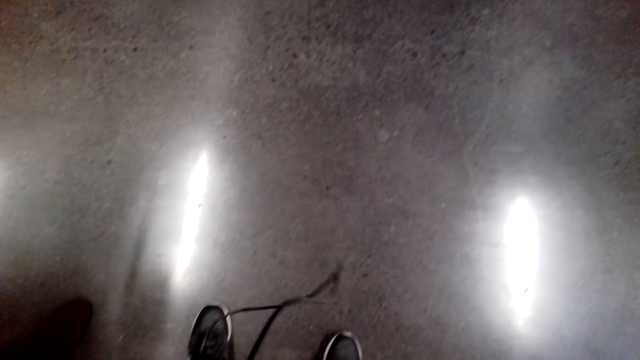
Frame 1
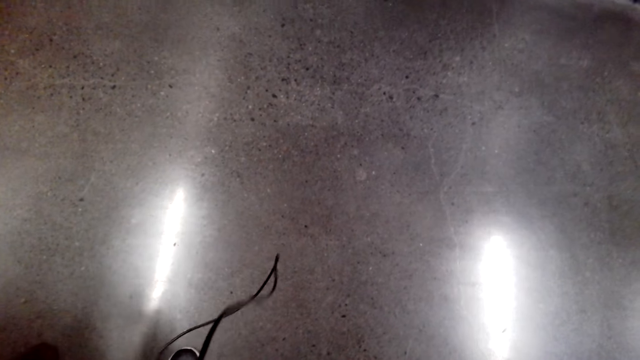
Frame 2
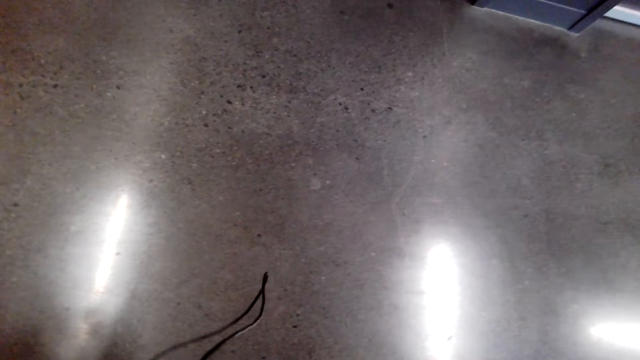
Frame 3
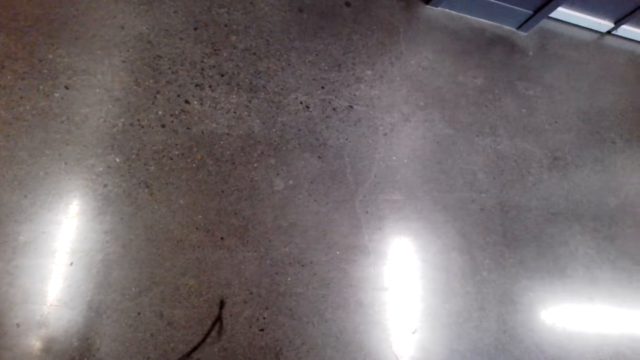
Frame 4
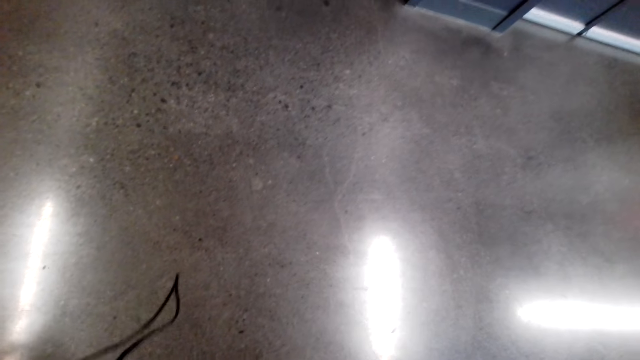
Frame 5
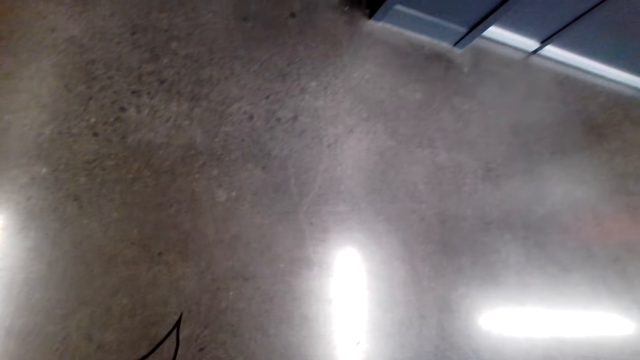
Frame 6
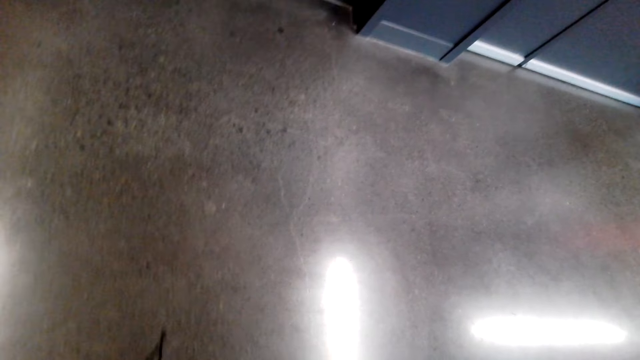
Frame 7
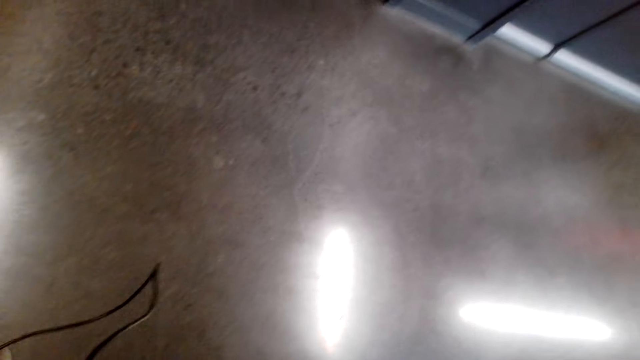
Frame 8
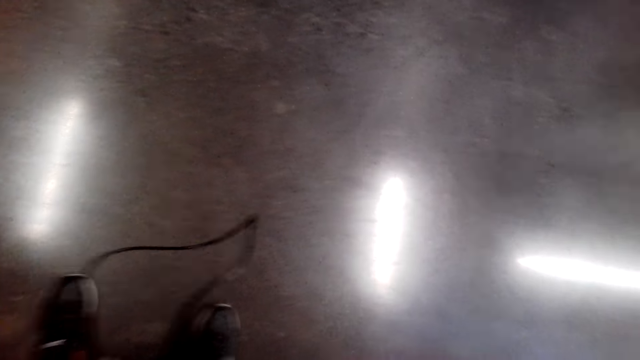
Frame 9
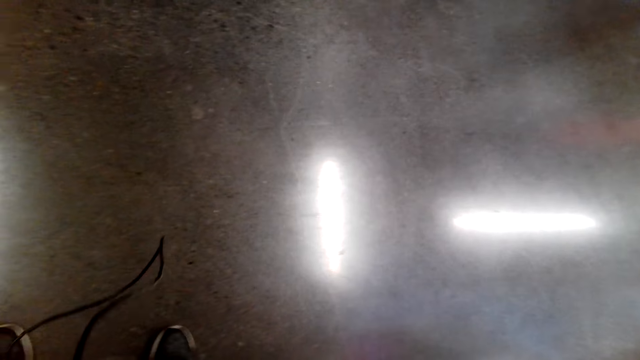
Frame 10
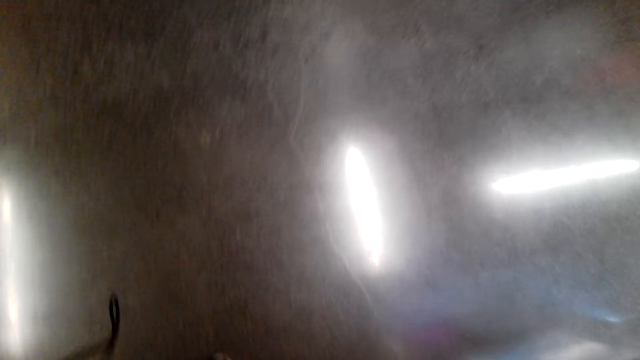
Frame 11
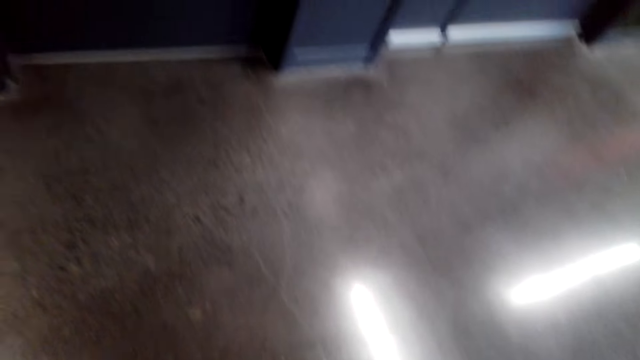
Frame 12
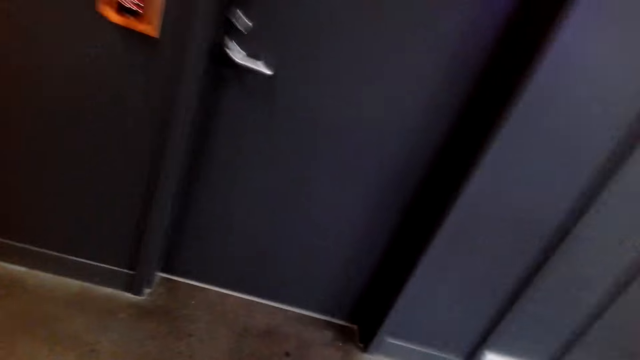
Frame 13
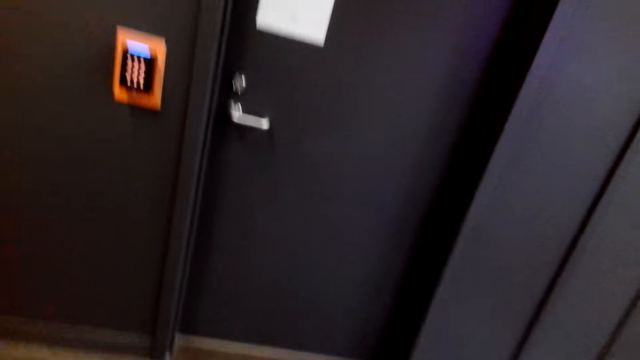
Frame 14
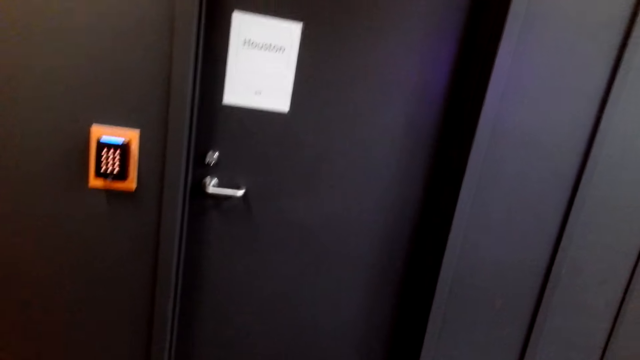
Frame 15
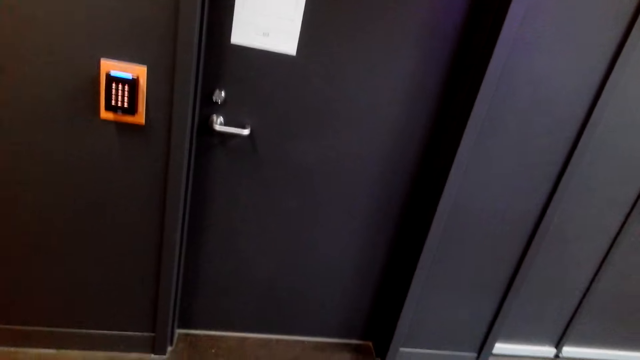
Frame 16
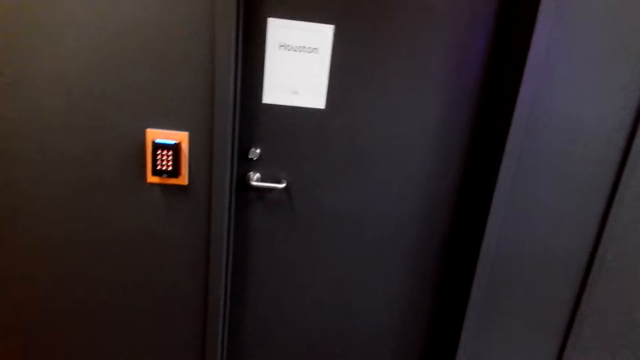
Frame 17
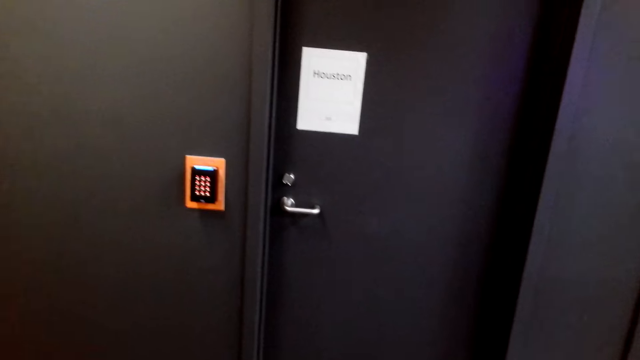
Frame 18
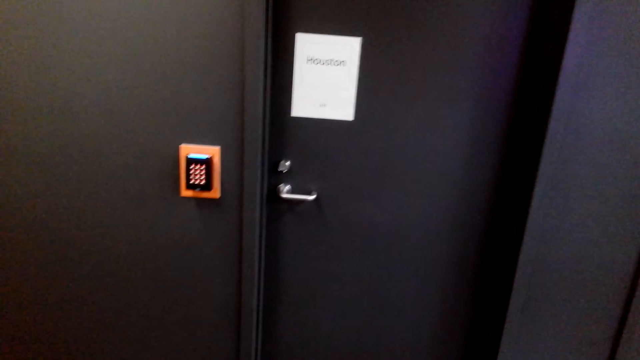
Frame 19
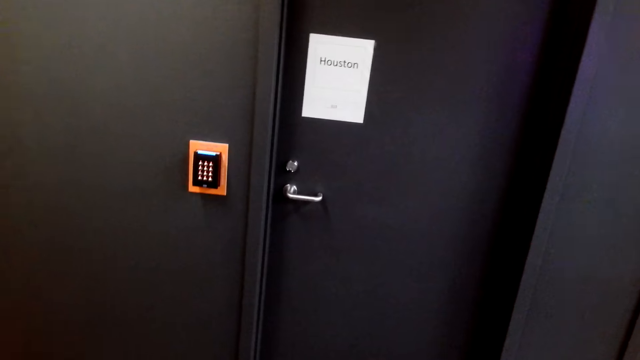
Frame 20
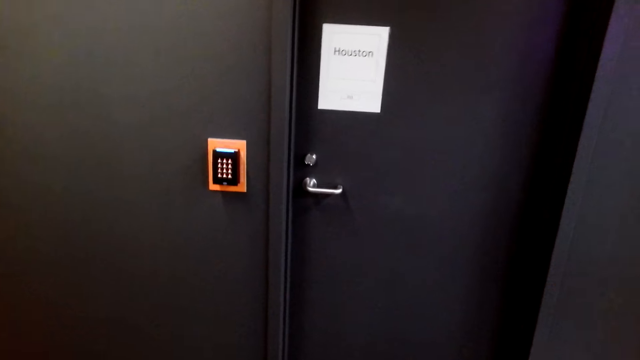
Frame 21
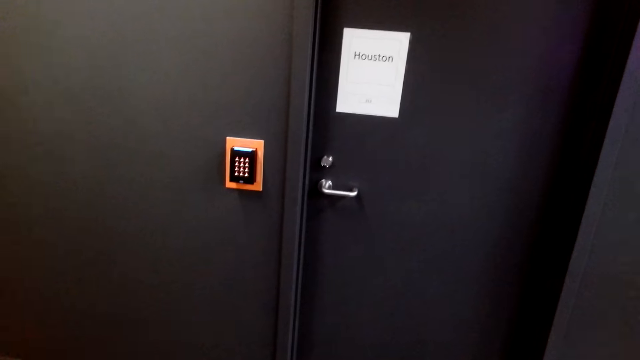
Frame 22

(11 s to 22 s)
The camera wearer adjusts the camera. They converse with a female.

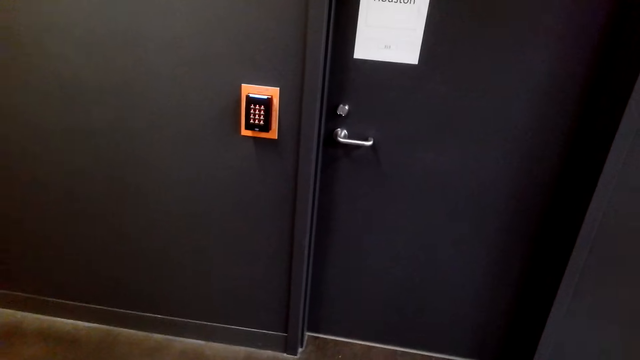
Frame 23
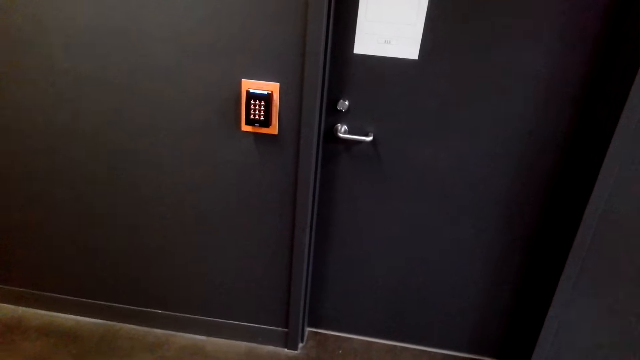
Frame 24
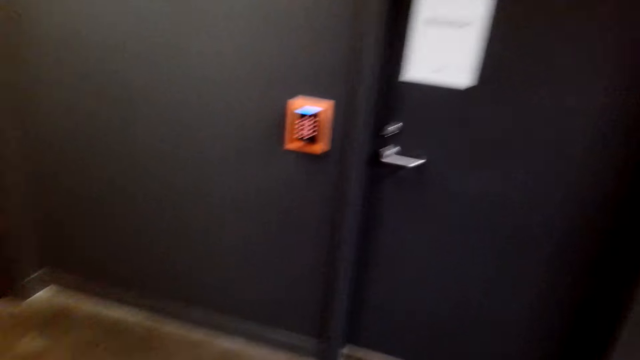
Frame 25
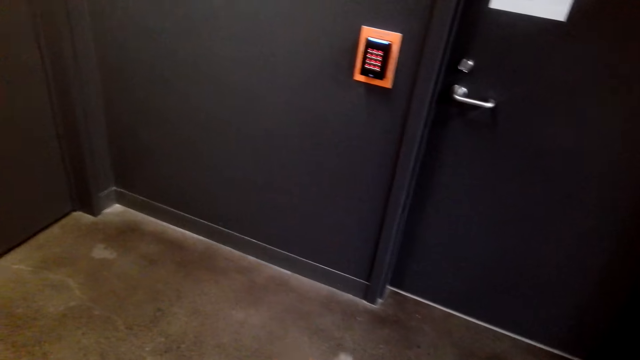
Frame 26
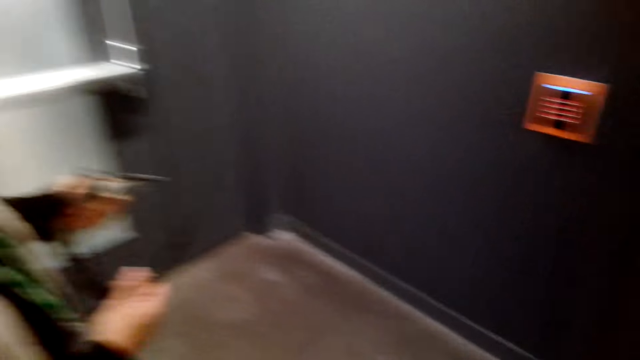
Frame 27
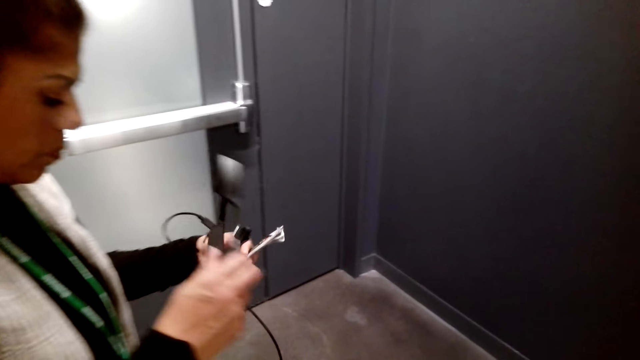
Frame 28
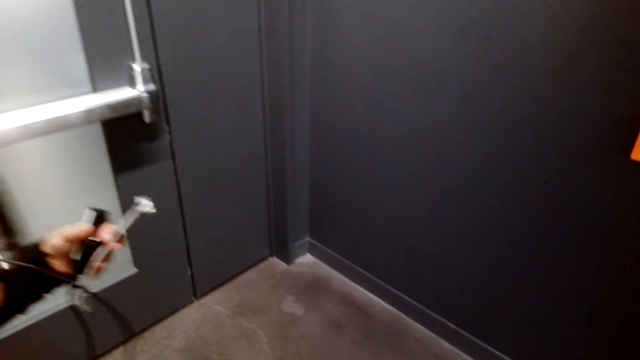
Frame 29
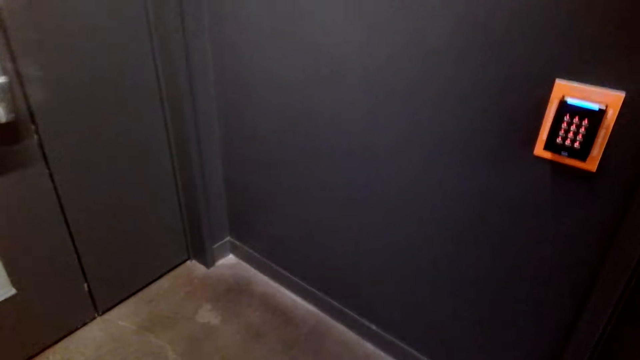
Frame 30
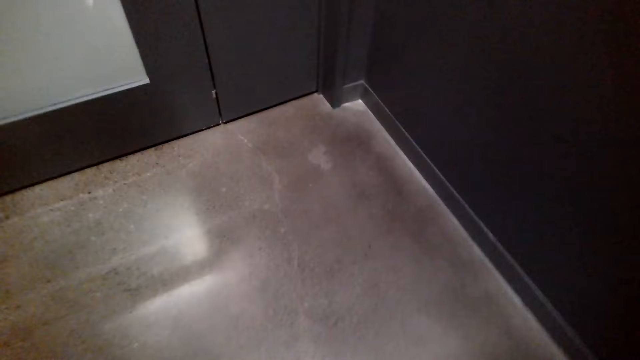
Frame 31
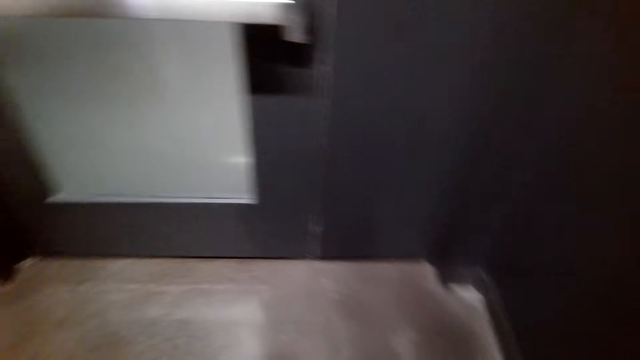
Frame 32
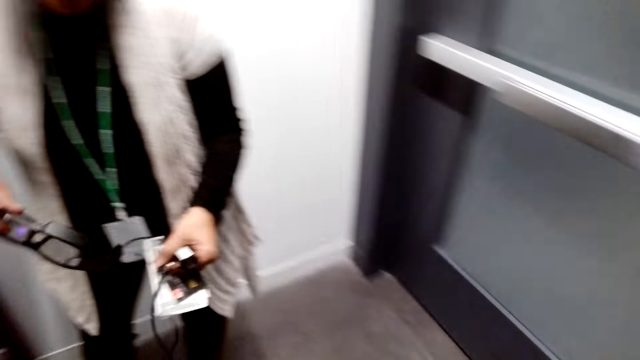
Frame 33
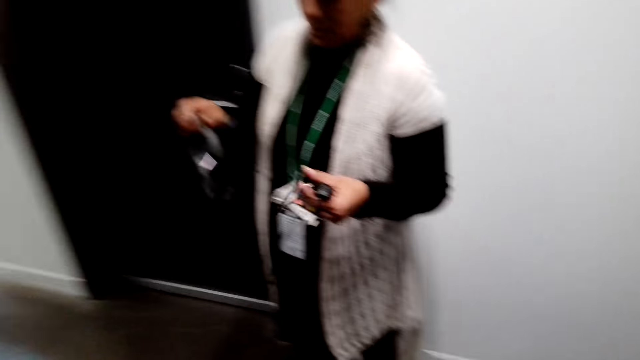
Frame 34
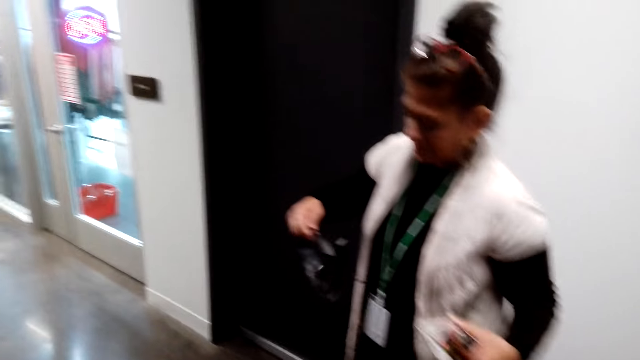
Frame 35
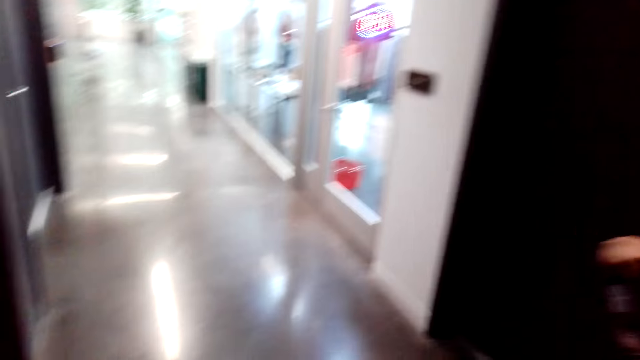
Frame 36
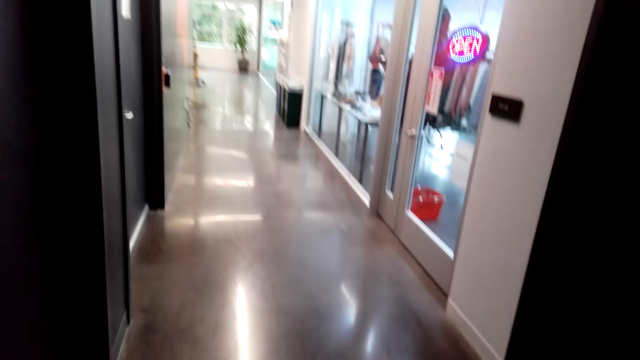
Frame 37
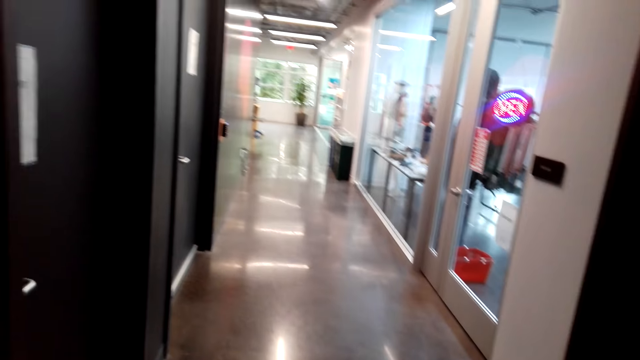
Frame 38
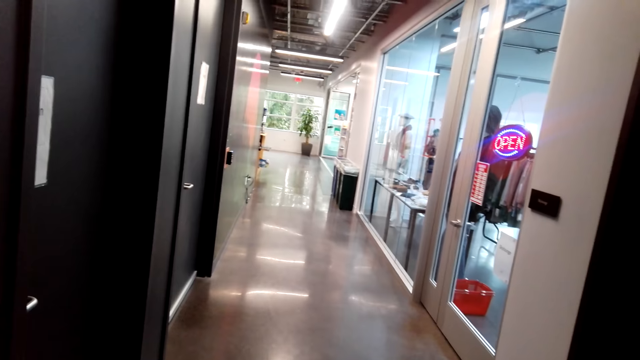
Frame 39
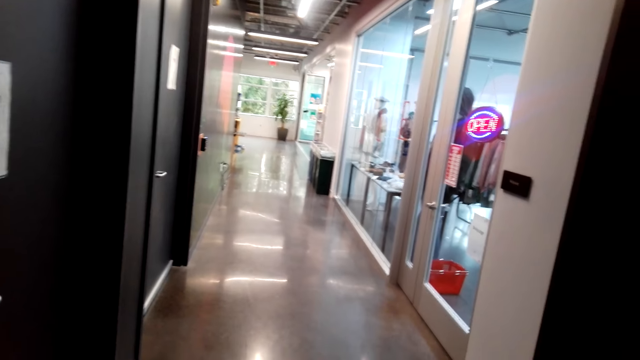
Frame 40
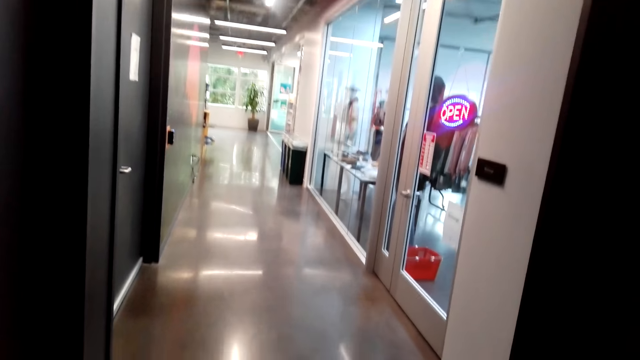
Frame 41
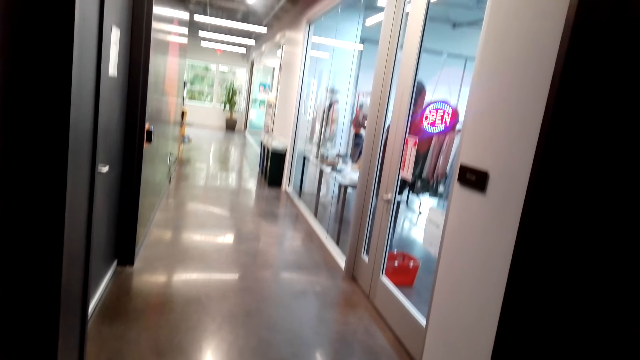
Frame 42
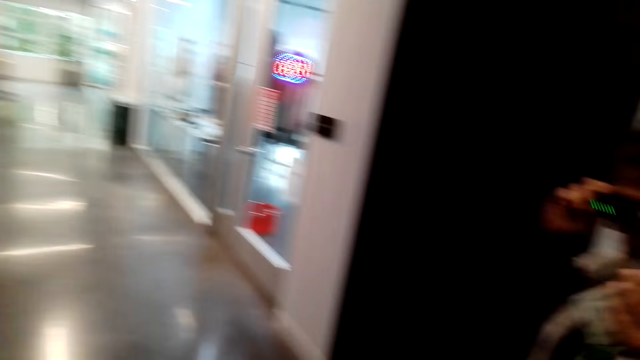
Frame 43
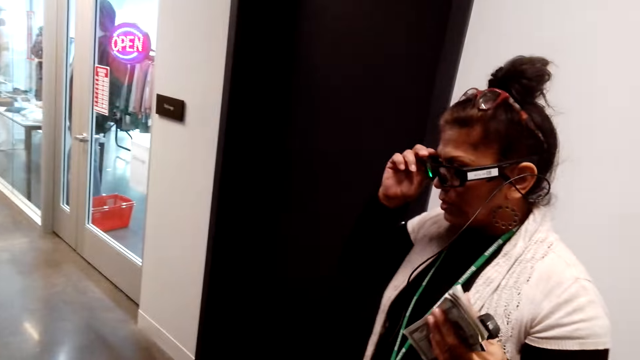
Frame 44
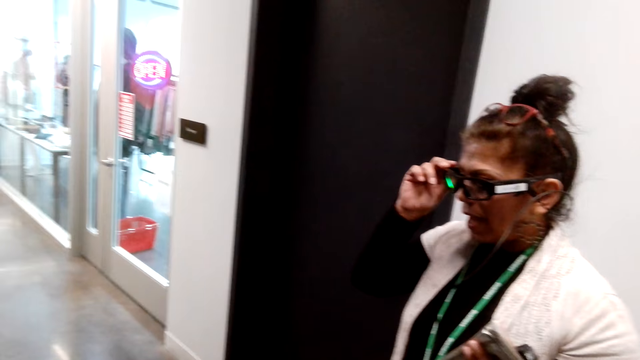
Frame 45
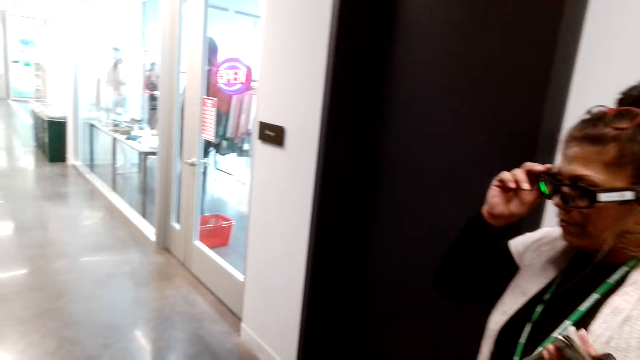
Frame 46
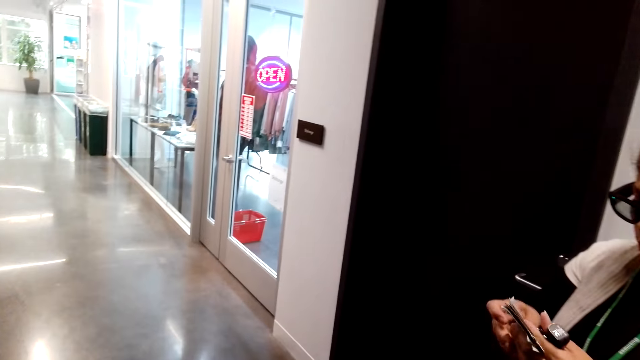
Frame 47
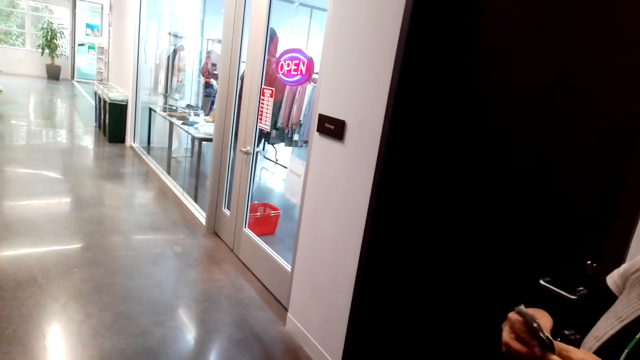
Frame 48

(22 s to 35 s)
A lady puts on the glasses. The camera wearer converses with the lady. They look around. The lady wears the glasses.
